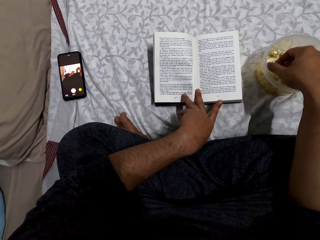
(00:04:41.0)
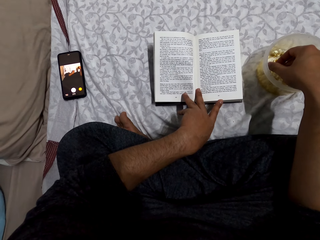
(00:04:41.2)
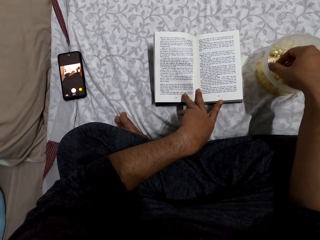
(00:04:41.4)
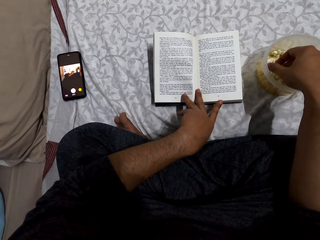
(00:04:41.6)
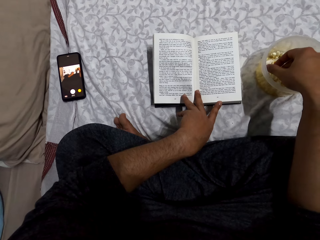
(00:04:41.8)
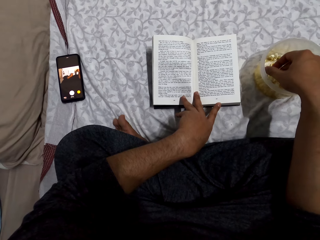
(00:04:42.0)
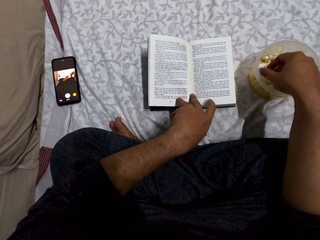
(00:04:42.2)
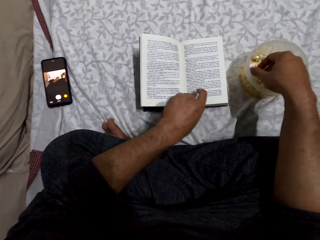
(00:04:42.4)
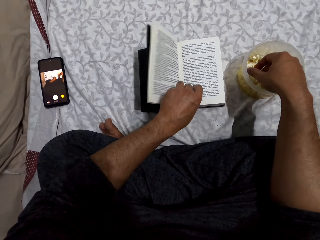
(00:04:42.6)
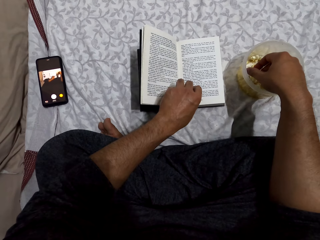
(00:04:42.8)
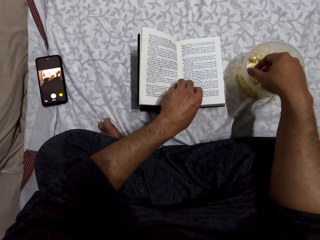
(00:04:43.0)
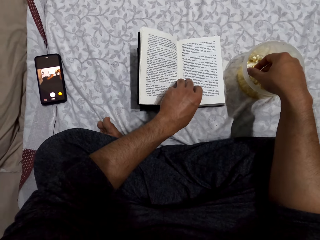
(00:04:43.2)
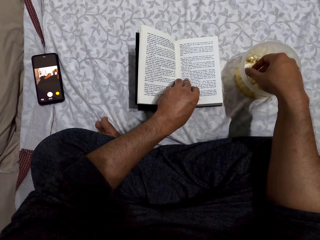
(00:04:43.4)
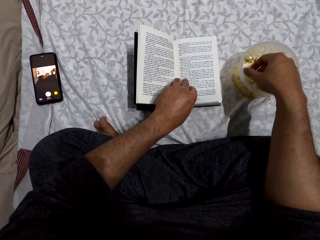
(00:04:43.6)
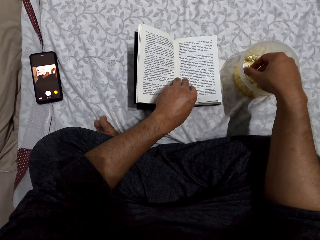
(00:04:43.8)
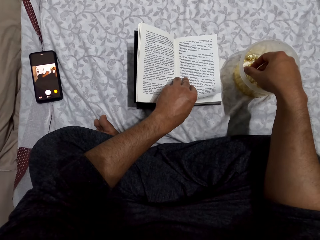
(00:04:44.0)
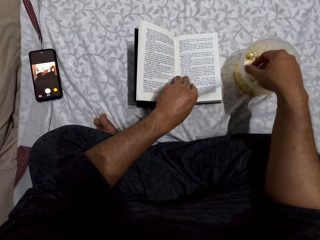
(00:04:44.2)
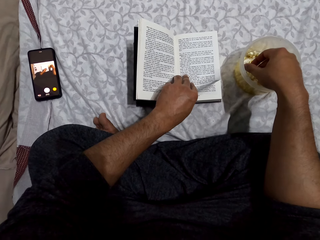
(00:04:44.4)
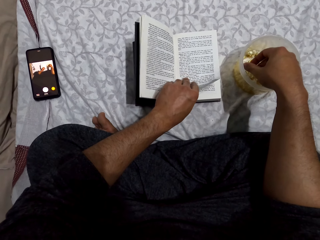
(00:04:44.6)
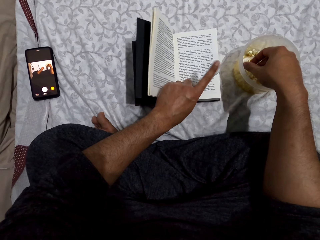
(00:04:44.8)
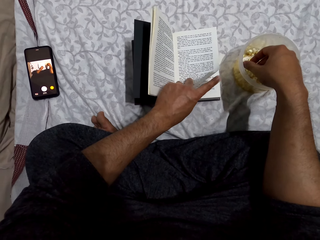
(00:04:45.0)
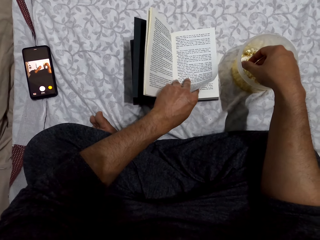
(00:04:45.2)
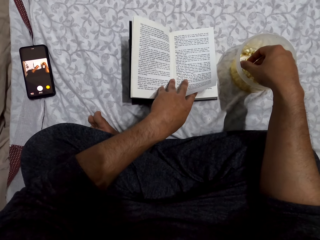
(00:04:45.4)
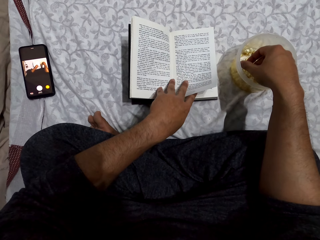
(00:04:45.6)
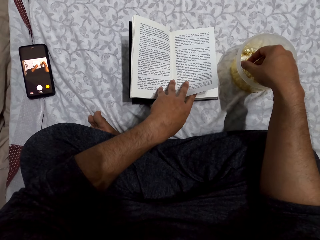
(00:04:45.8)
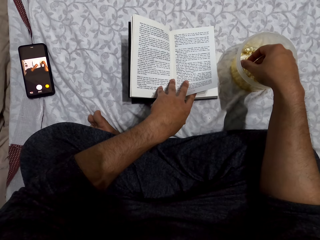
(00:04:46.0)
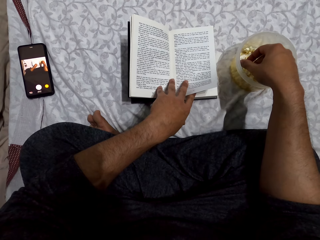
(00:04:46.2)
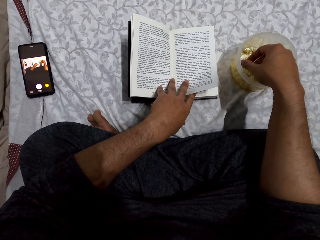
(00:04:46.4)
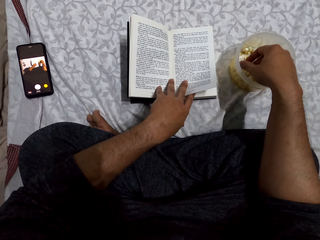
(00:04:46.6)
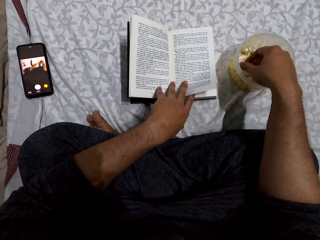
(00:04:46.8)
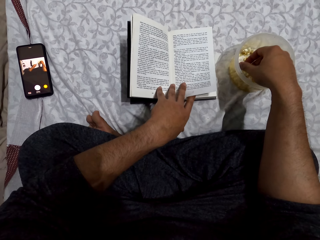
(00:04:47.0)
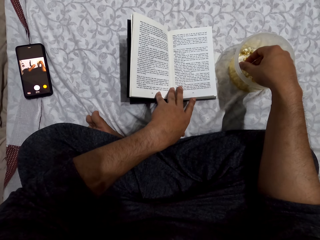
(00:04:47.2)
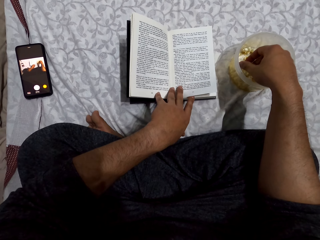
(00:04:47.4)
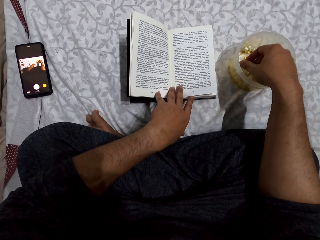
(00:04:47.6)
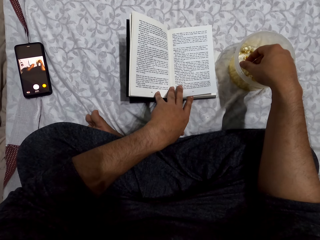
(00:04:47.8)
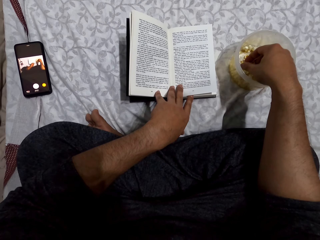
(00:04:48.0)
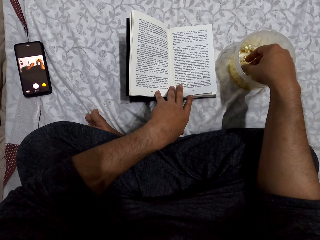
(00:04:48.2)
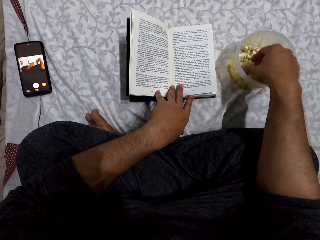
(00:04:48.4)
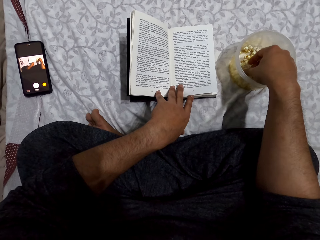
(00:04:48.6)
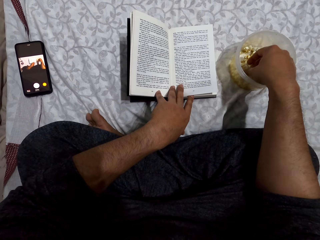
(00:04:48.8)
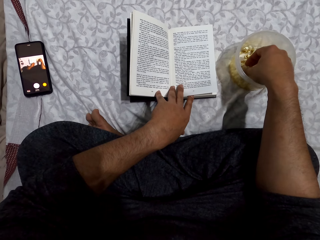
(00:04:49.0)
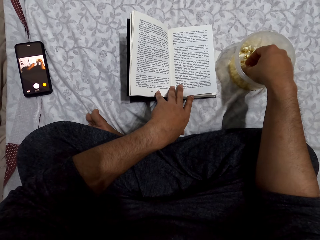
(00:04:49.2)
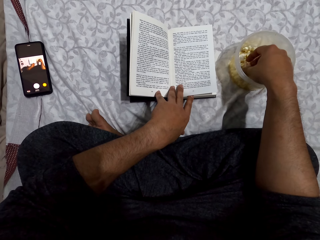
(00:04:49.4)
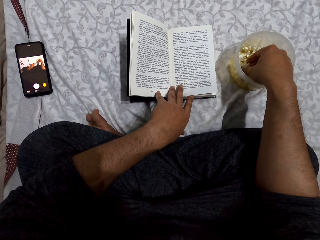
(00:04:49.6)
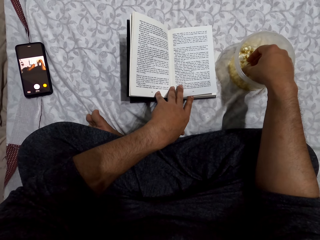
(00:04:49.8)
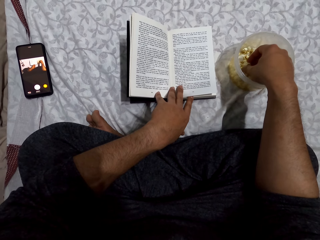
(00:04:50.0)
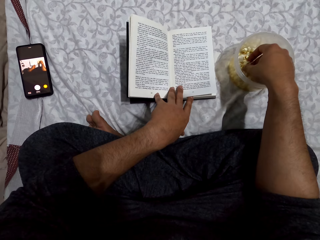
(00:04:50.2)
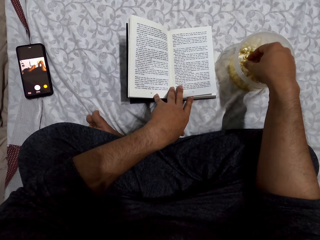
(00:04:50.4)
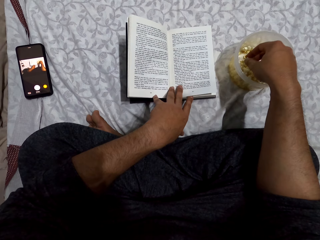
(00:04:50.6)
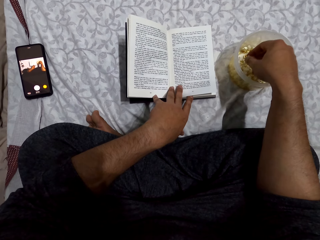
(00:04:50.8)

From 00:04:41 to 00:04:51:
The camera wearer moves his left hand on the book. He picks the popcorn in the tin. He reads the book.

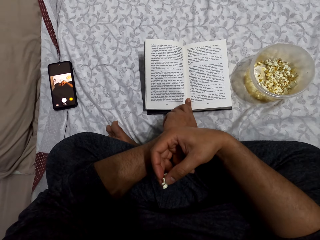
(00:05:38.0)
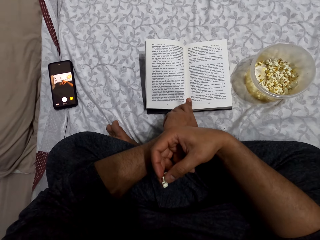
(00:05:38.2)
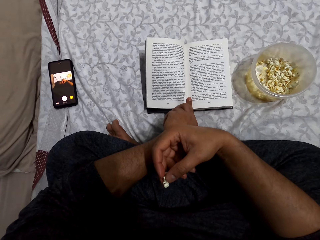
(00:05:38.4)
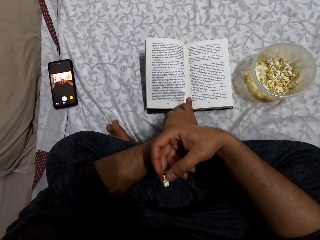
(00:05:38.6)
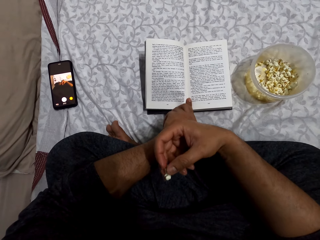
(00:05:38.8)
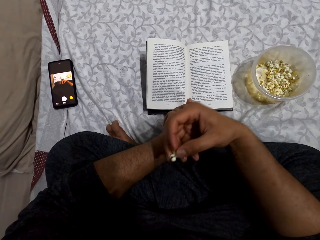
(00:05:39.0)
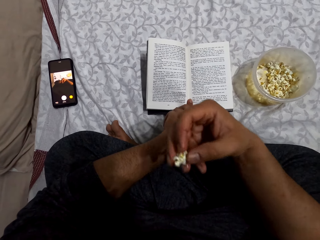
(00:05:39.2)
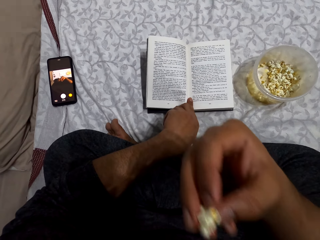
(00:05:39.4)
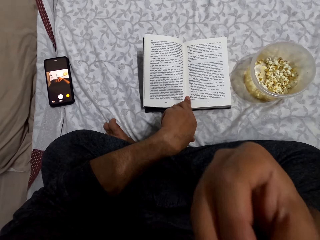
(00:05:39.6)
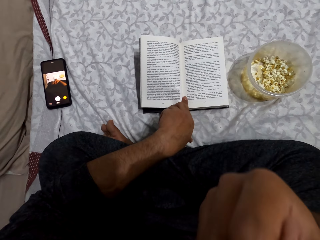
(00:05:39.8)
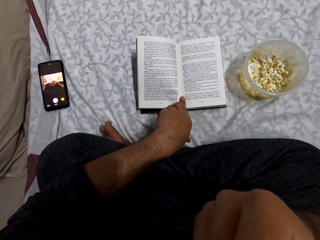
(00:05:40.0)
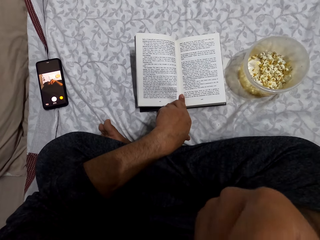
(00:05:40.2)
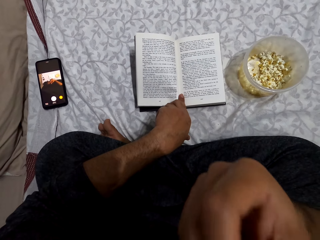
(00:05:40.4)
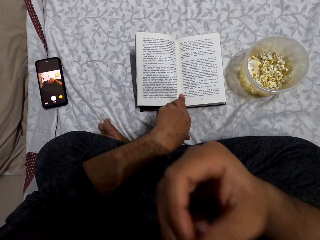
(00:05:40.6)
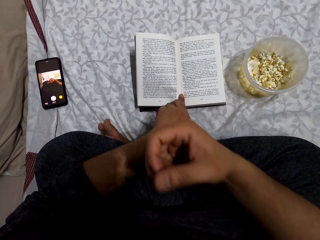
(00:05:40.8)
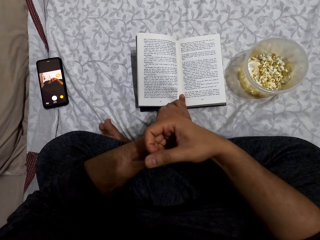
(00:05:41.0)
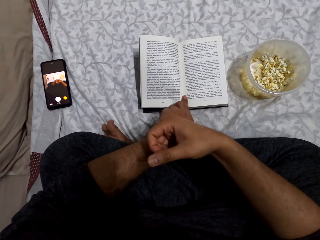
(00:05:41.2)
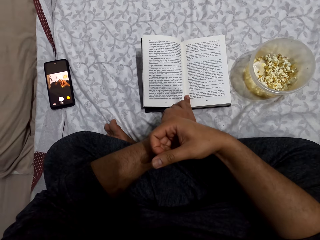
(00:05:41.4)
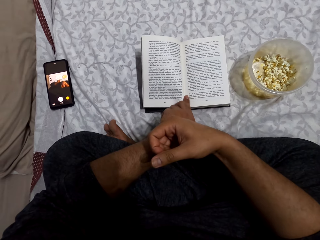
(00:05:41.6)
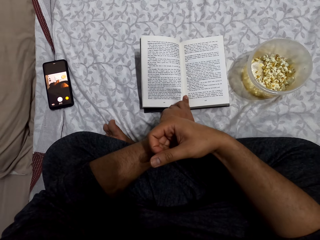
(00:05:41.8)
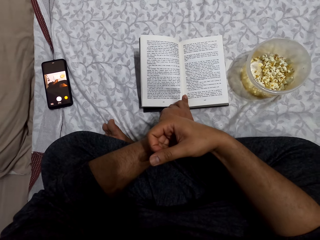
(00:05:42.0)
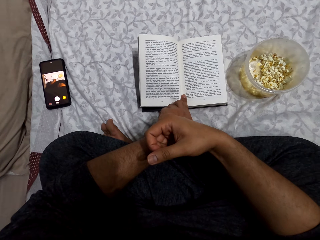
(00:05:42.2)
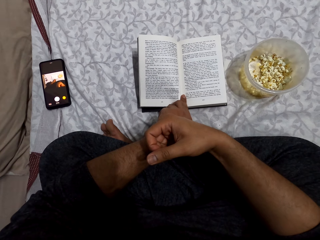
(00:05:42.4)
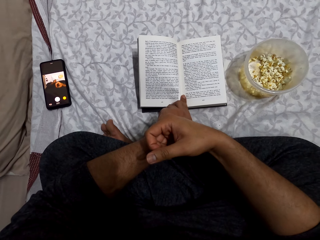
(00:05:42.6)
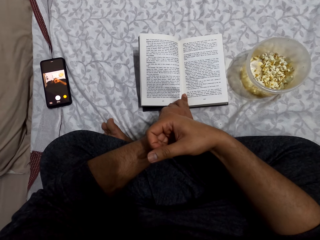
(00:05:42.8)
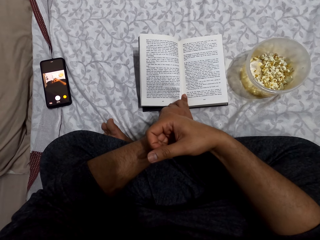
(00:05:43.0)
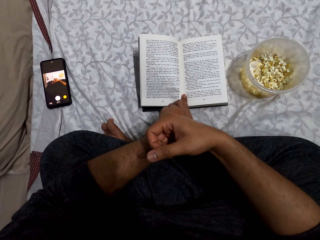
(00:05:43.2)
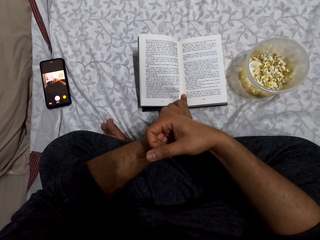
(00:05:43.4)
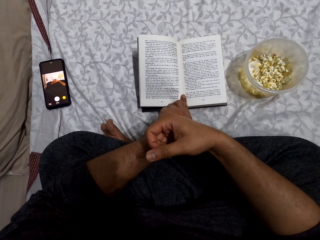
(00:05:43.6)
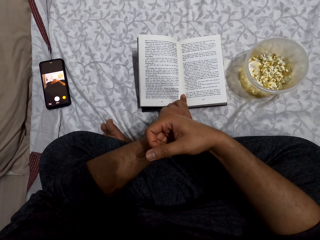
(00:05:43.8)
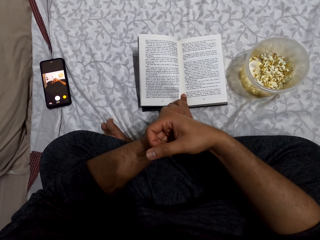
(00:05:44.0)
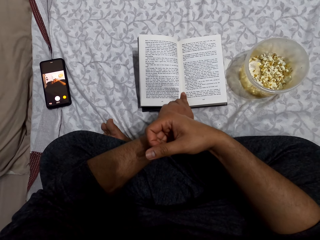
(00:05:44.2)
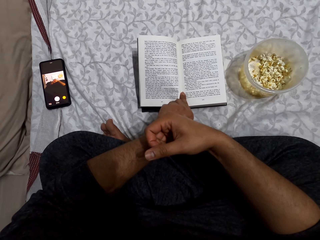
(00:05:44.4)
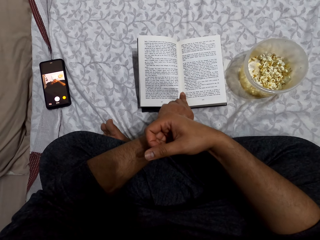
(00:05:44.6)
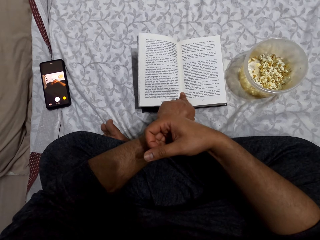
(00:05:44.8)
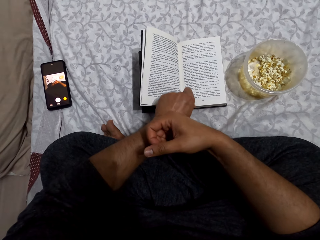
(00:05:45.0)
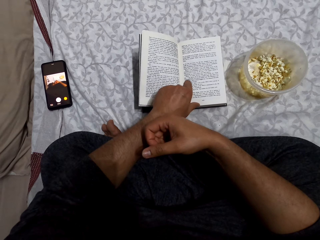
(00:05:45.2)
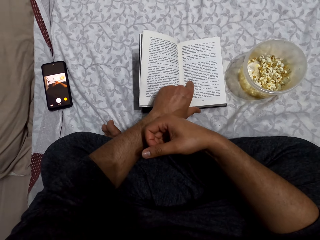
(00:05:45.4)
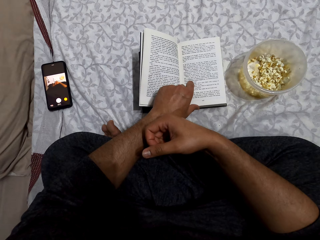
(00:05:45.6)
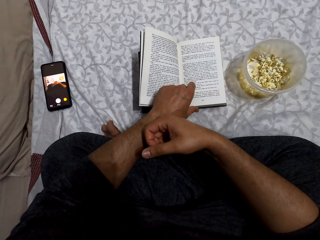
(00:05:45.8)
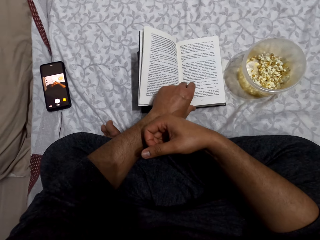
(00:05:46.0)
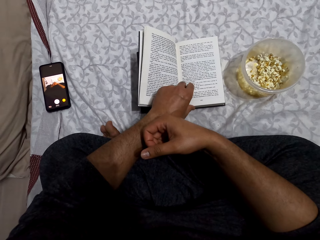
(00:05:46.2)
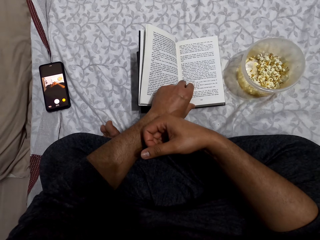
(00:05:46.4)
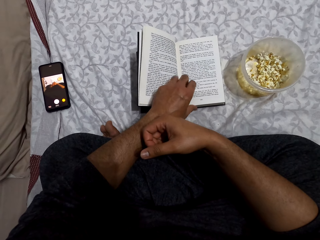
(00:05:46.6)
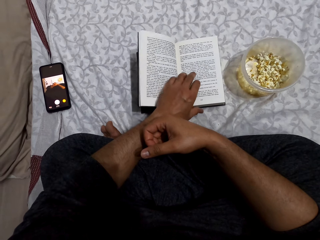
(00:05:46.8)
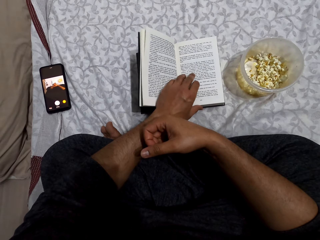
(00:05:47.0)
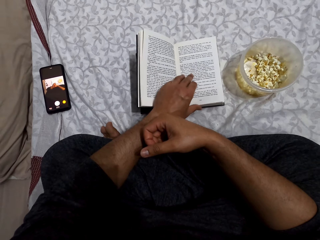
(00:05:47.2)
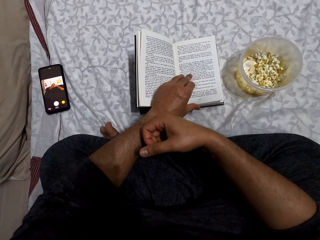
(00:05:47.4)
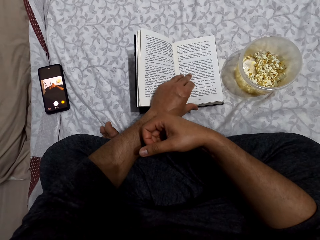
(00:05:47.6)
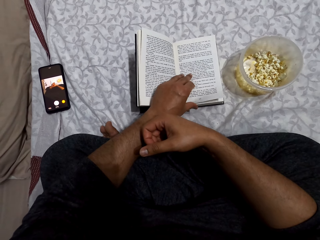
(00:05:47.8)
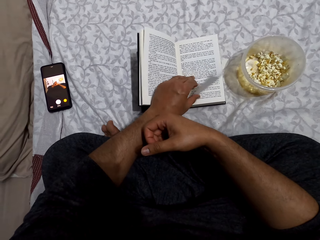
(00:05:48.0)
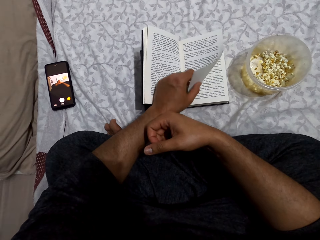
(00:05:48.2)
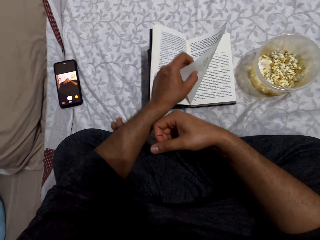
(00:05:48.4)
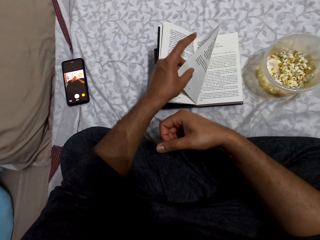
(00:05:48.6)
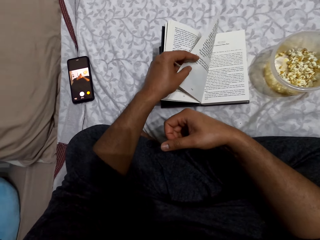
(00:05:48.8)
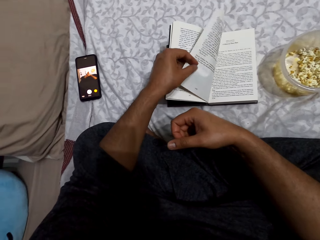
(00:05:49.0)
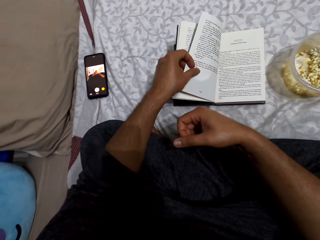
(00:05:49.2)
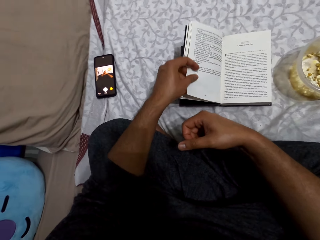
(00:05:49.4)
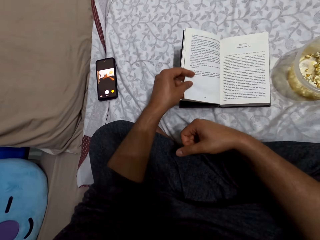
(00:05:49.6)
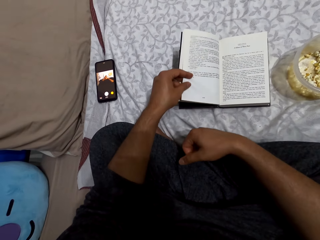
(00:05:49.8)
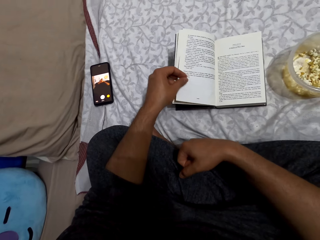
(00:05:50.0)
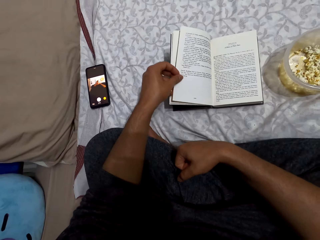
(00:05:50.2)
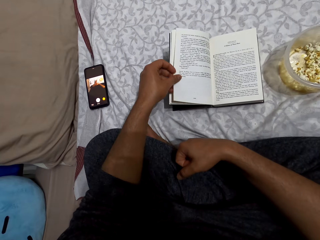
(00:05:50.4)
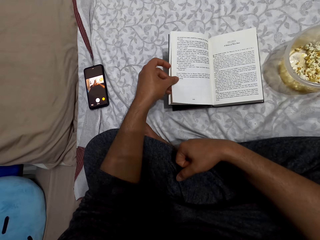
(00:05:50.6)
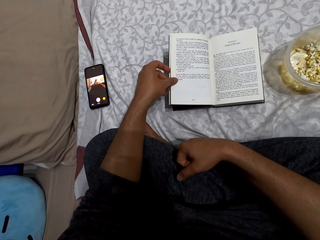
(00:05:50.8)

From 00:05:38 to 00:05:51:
The camera wearer eats the popcorns. He places his right hand on the left hand. He reads the book. He flips the book.
